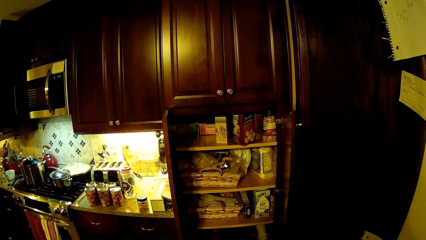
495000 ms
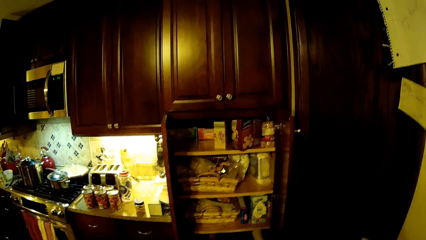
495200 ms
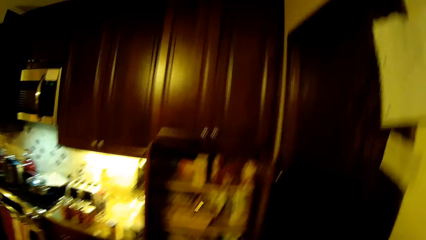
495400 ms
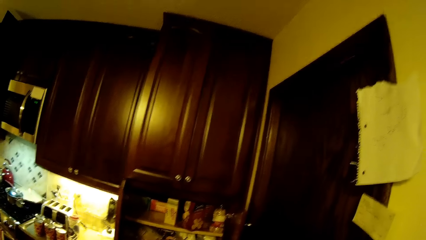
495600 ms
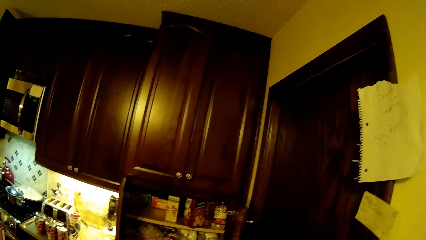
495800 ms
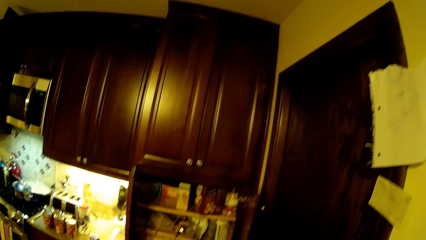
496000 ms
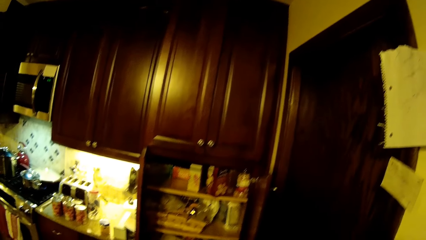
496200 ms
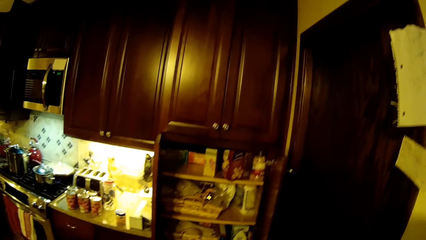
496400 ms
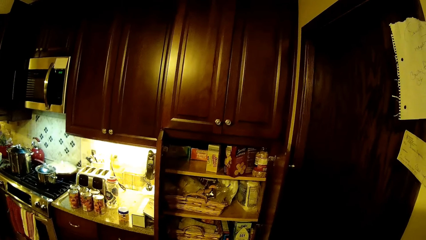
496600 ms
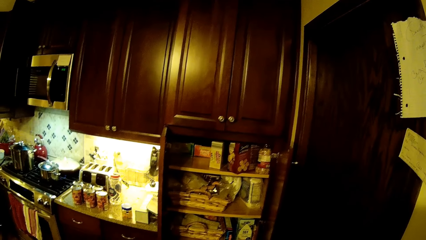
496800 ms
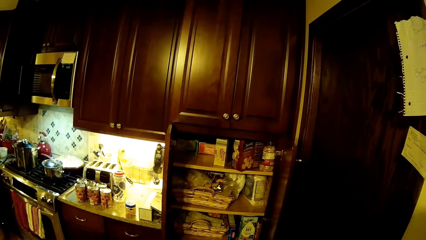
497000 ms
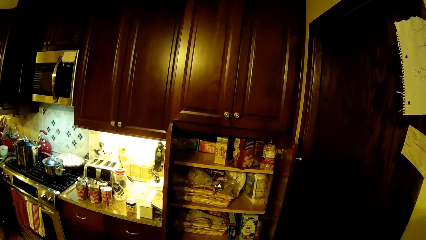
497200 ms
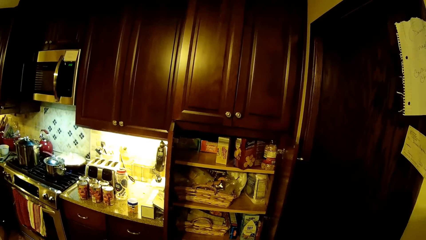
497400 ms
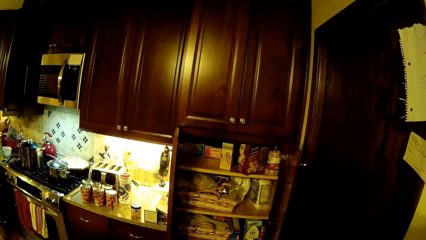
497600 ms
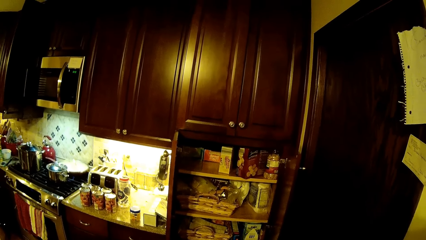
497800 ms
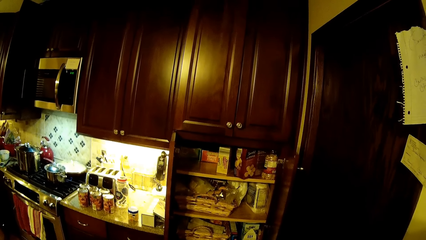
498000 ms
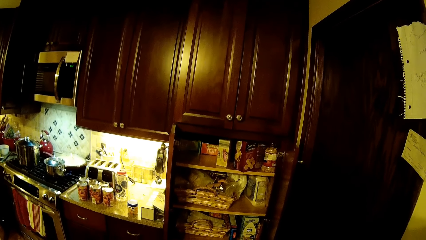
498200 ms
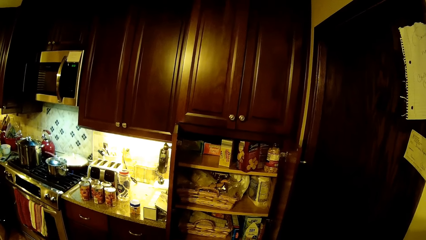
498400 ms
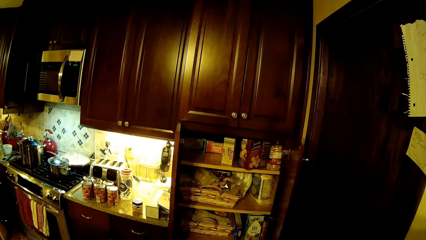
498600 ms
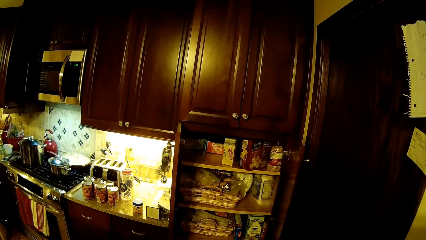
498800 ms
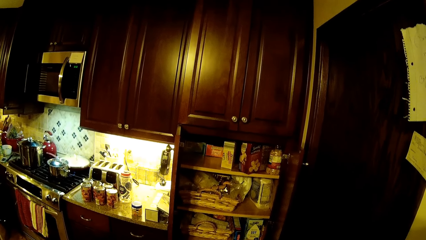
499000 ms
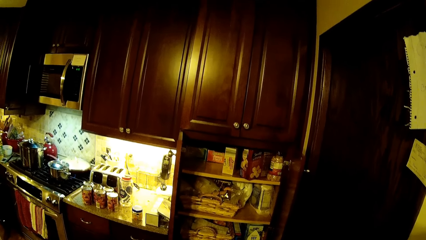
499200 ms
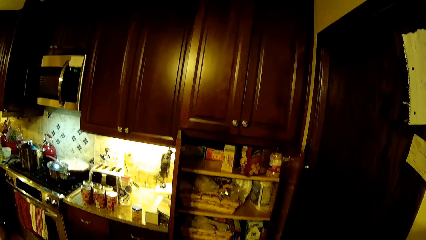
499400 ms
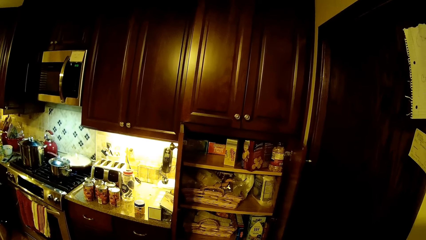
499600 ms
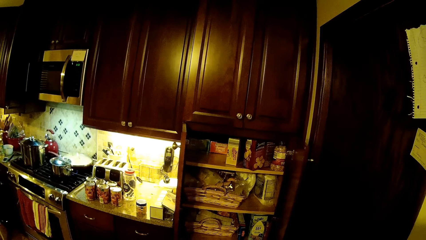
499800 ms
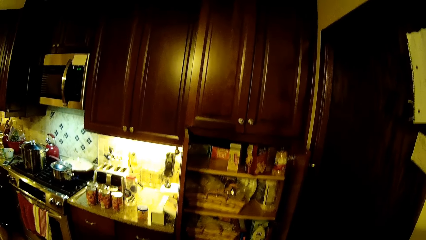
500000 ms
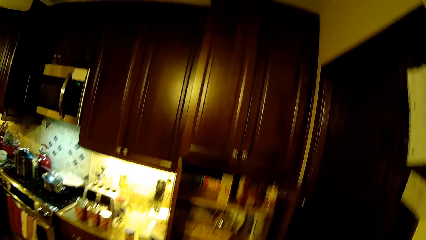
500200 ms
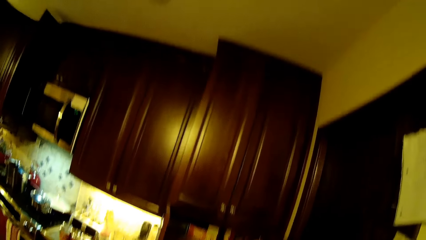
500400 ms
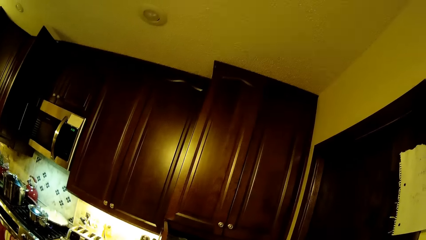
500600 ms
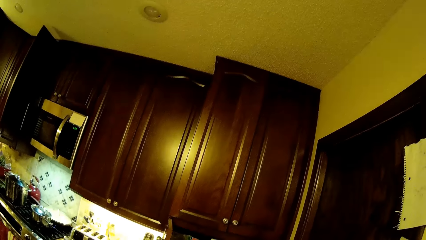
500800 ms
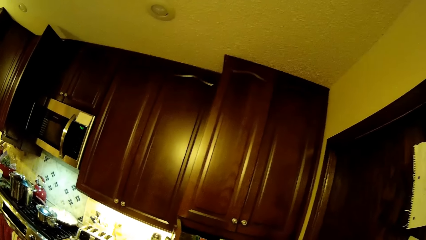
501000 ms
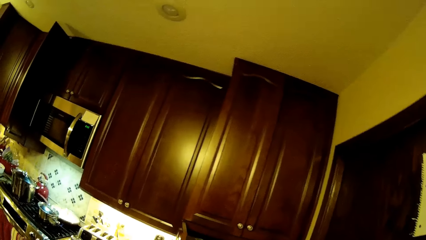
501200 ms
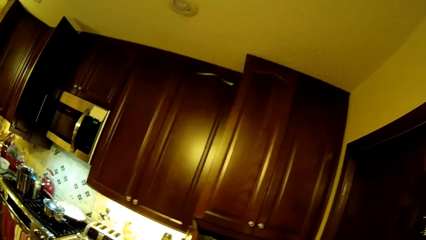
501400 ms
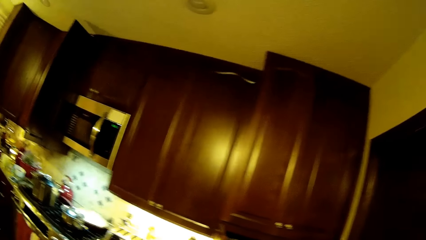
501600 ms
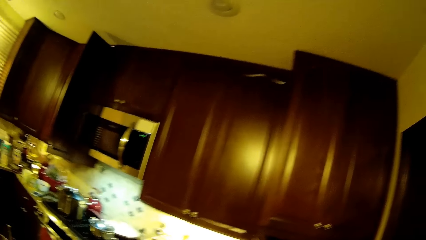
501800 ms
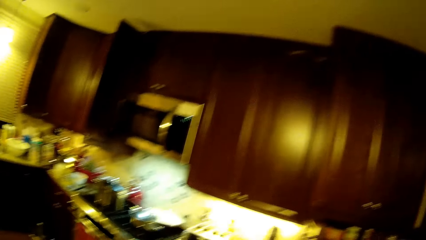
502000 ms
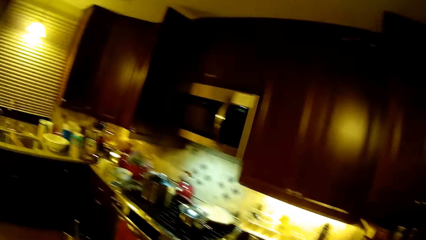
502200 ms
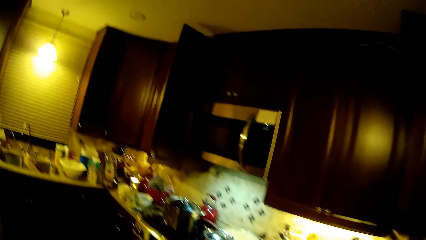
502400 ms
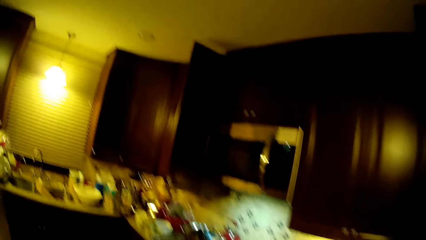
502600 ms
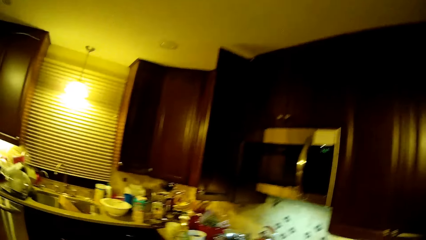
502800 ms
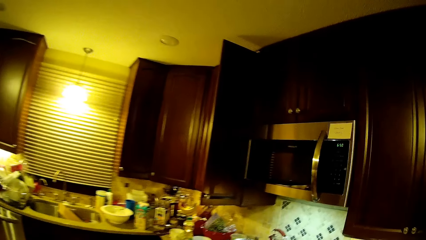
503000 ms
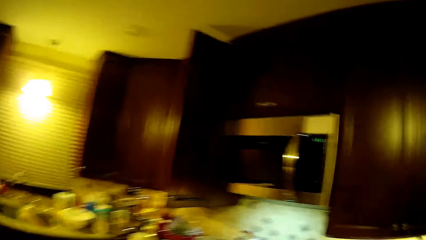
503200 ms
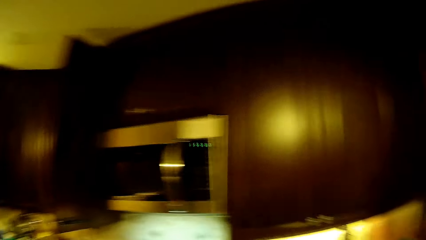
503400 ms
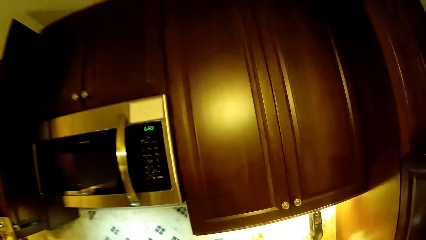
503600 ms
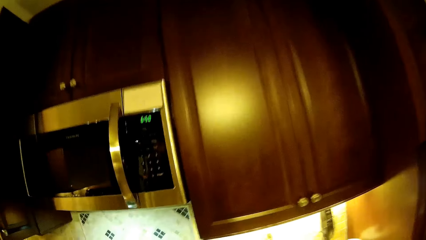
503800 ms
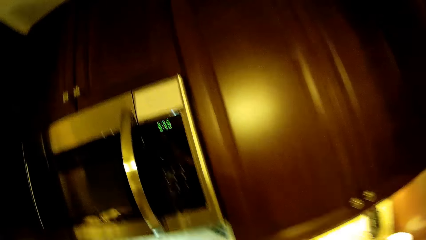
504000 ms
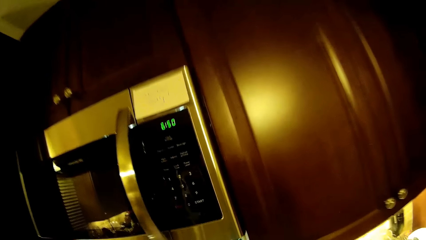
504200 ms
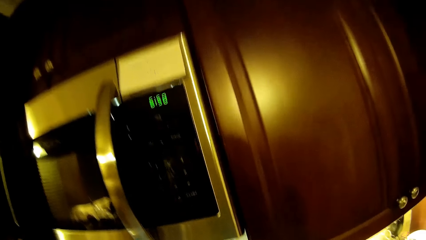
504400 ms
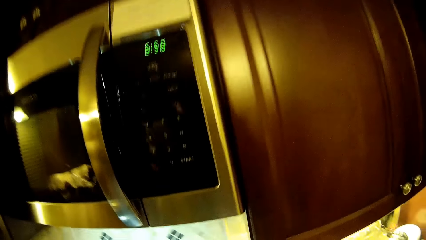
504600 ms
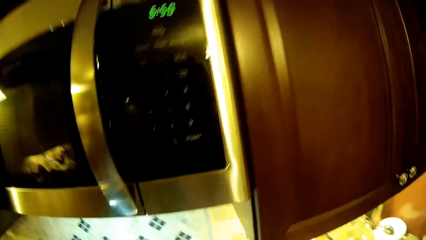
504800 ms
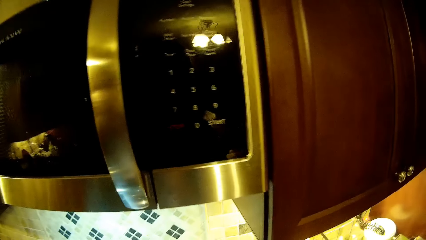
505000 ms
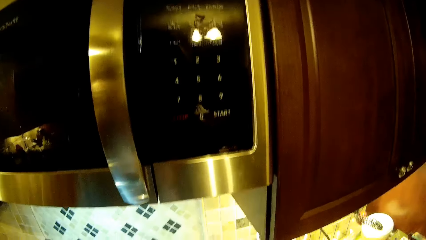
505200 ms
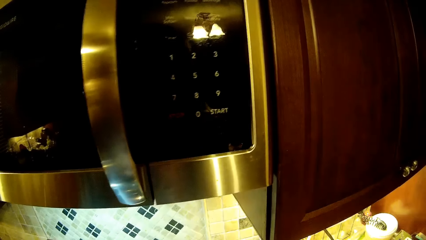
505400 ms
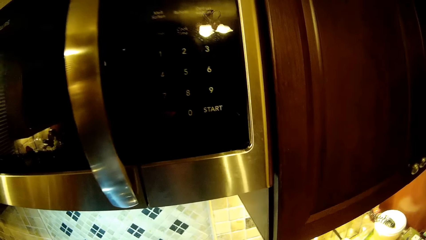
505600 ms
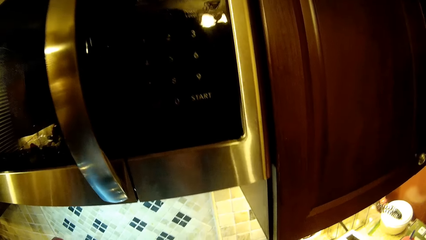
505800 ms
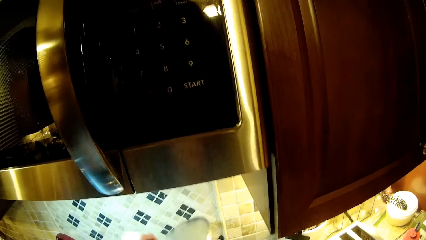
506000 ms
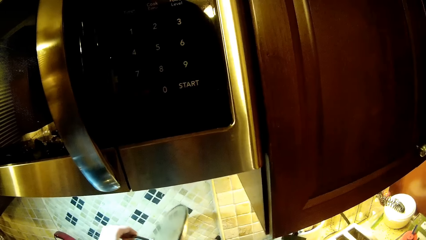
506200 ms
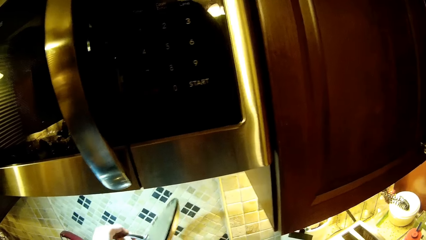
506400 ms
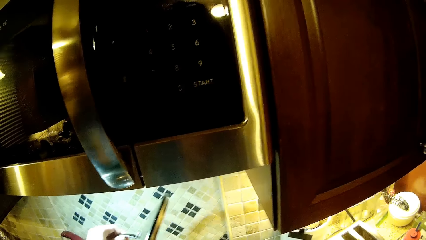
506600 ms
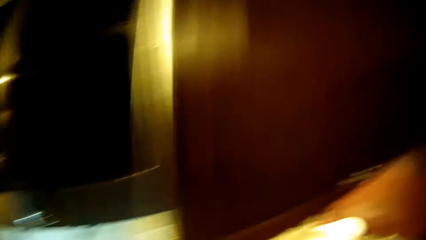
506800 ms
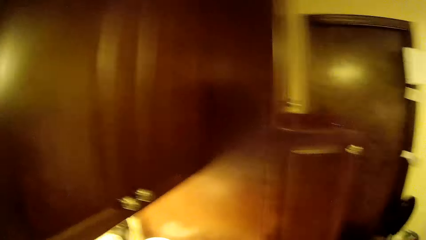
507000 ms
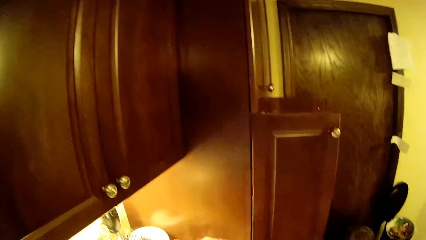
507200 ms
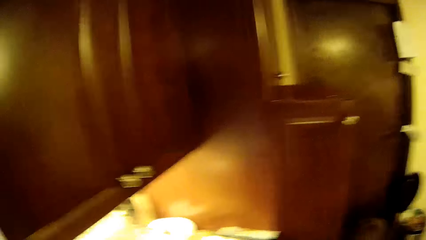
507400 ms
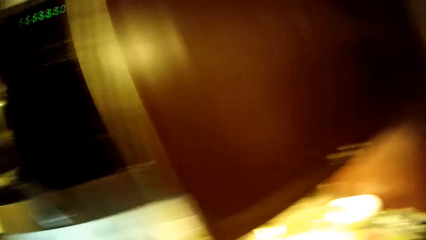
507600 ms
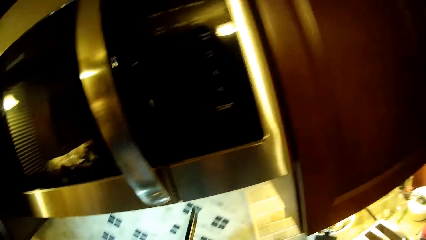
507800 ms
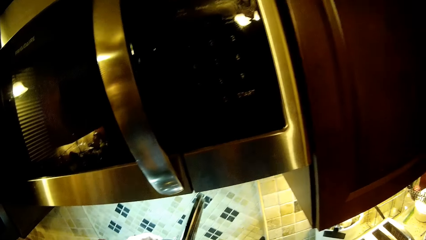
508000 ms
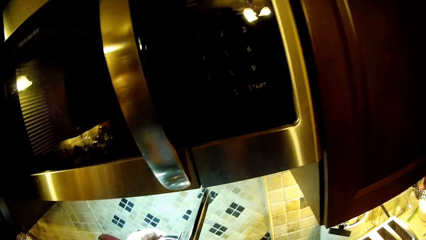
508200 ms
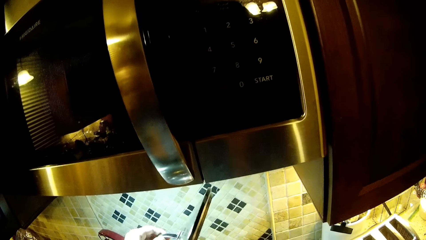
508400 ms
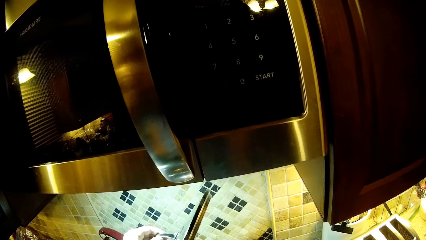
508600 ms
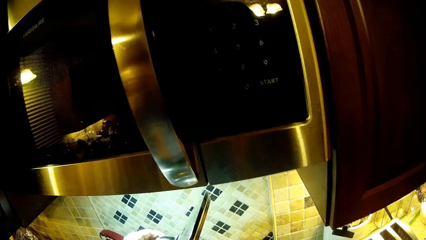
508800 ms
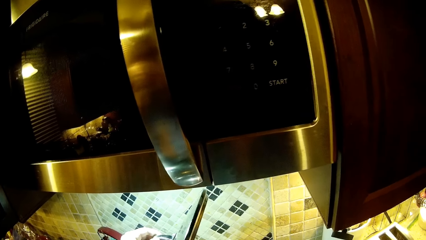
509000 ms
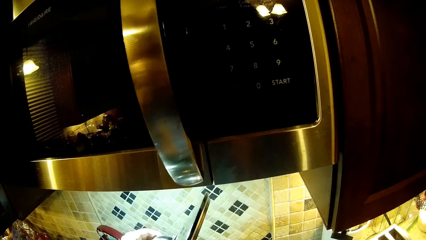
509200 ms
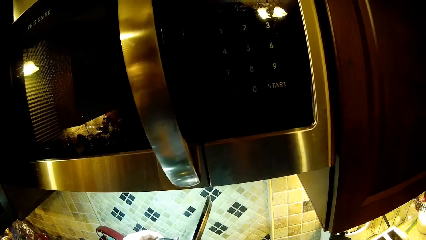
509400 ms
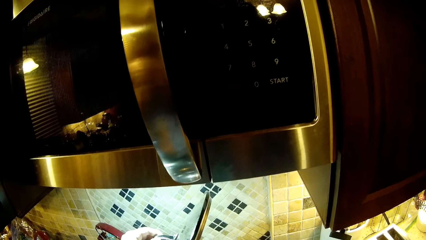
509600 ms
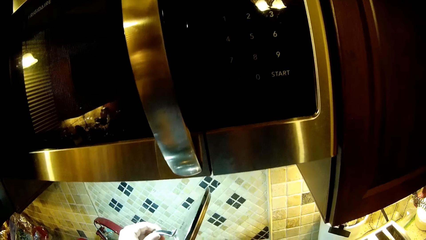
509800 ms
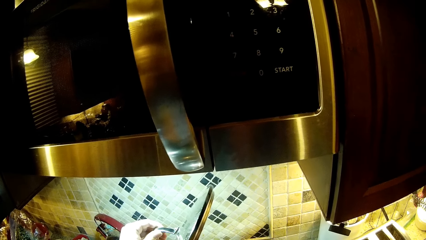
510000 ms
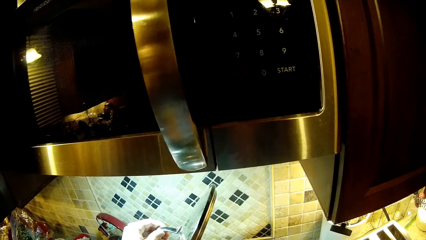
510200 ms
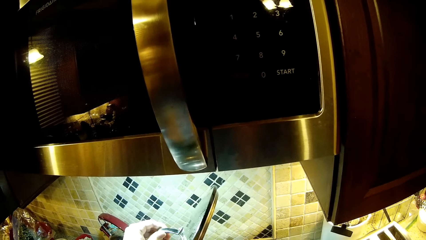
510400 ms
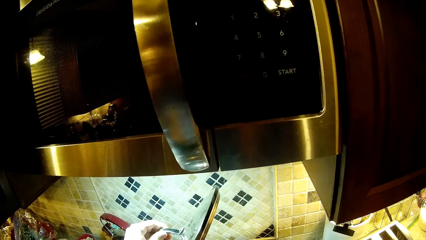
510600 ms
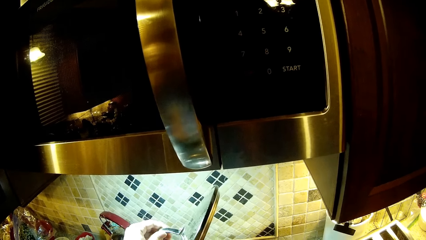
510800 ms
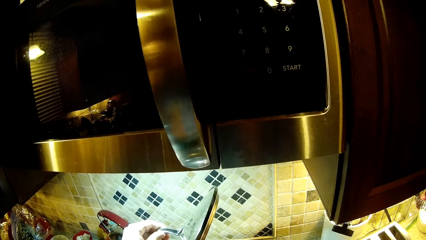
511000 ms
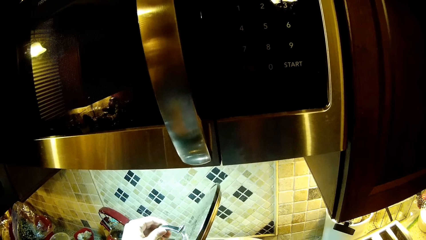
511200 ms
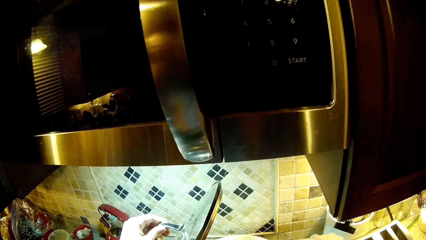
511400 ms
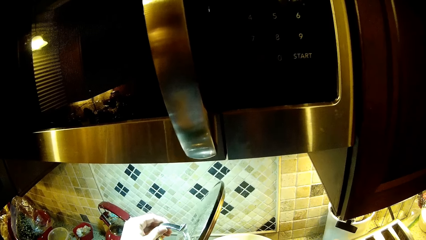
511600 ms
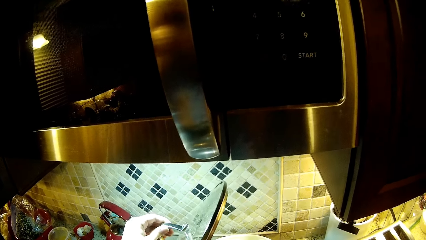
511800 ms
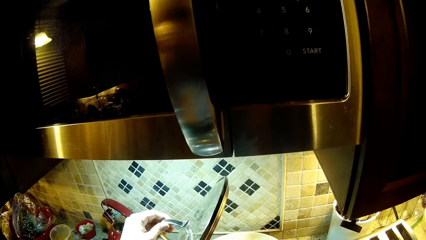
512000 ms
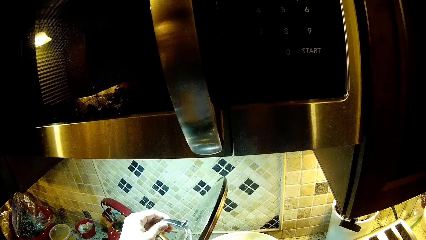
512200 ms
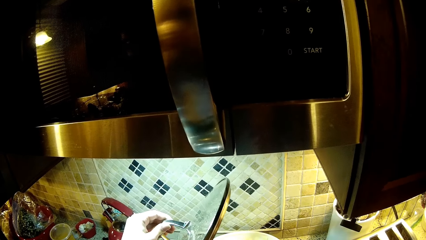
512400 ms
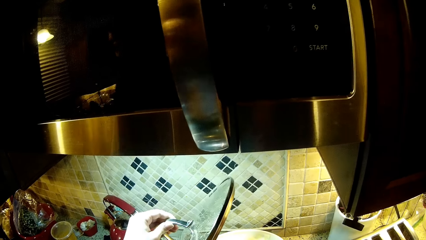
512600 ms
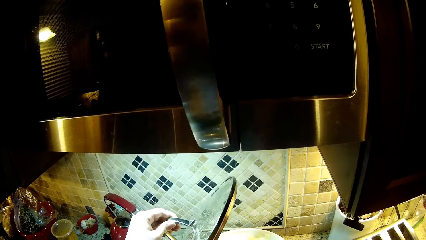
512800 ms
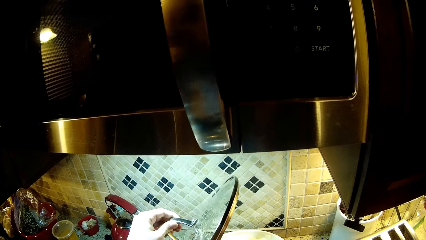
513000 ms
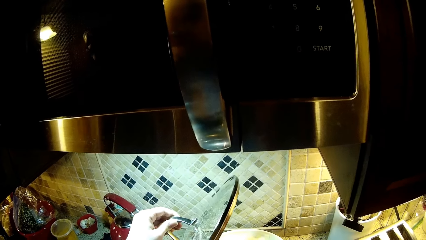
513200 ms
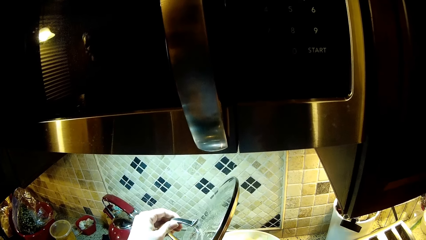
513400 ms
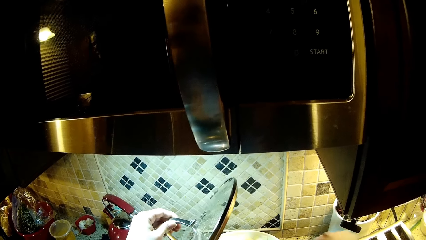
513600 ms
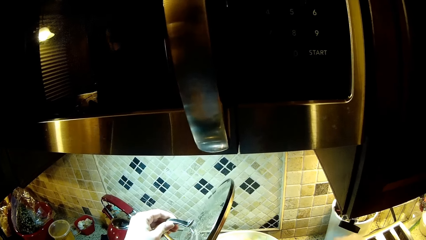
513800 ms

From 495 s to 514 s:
The camera wearer walks toward the cooker. They look at the microwave, open the cooking pot, look at the cabinet, and mix the food.
